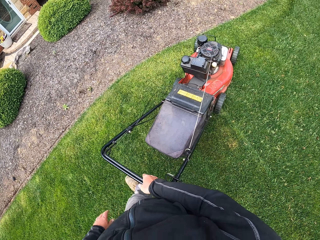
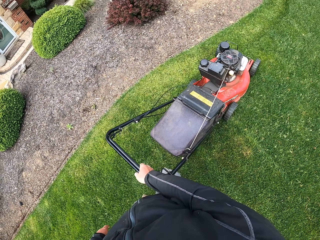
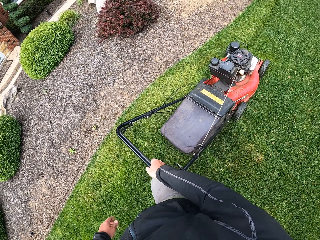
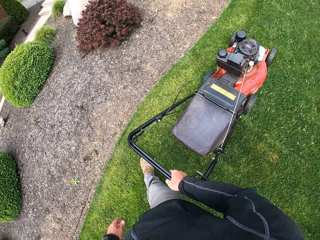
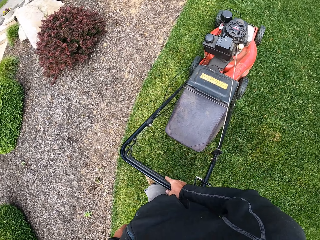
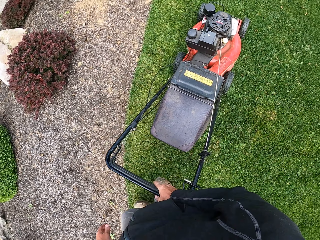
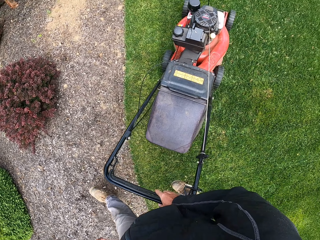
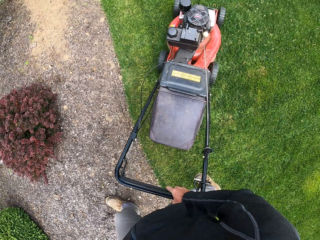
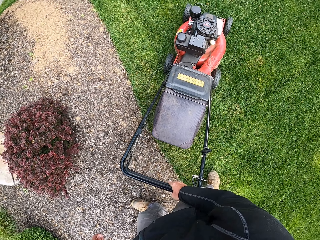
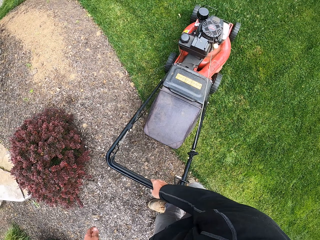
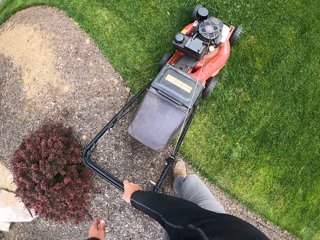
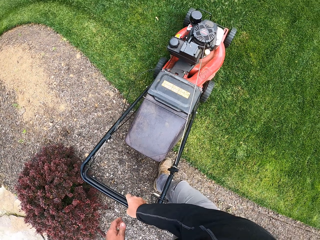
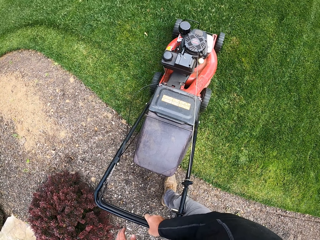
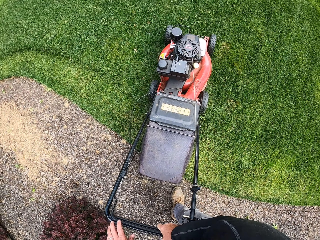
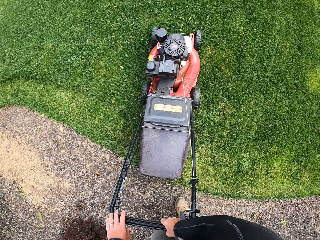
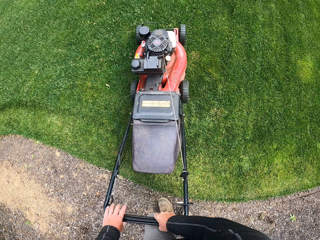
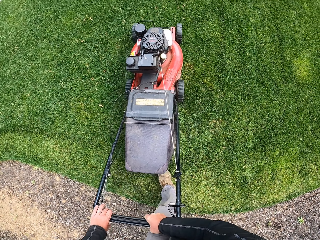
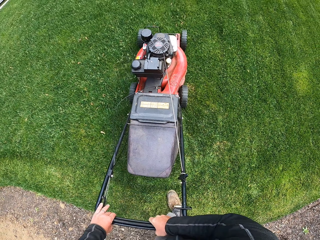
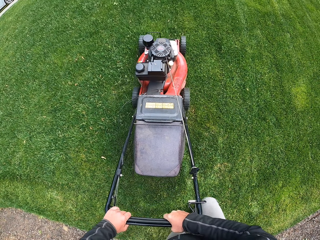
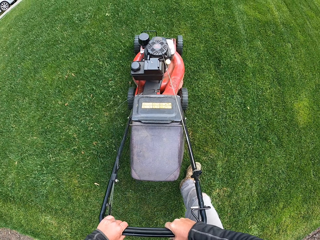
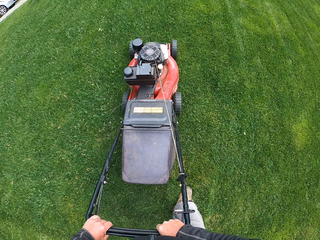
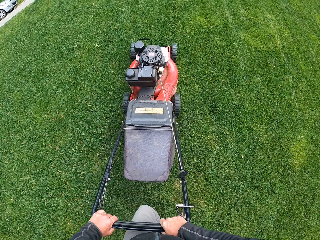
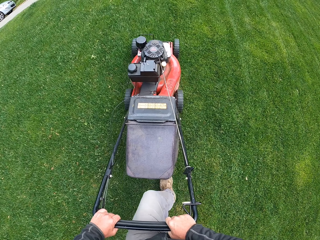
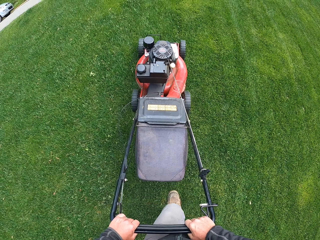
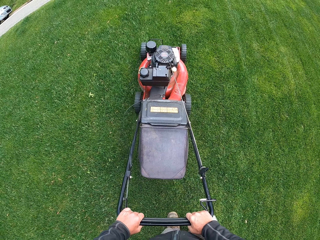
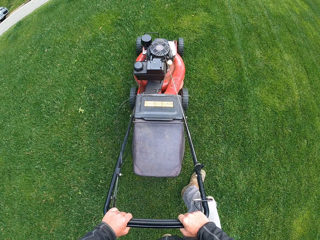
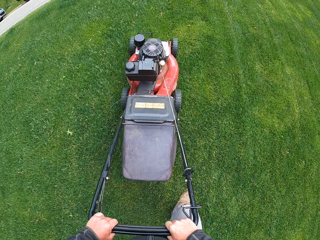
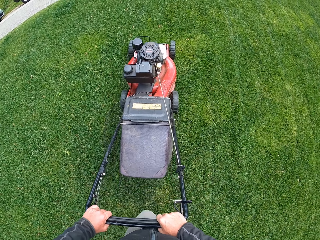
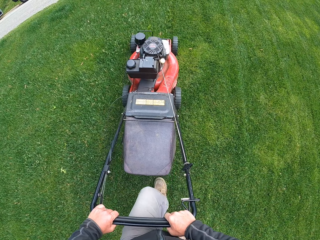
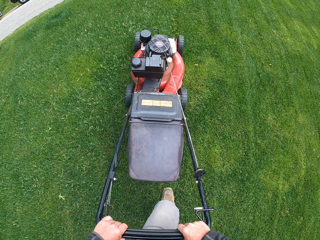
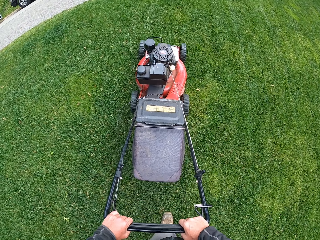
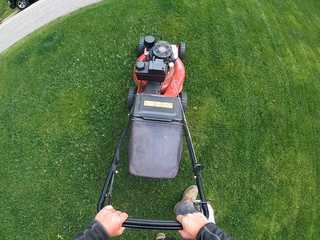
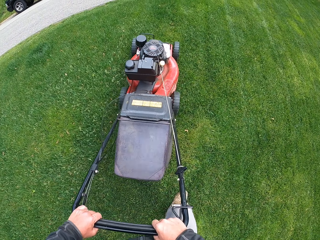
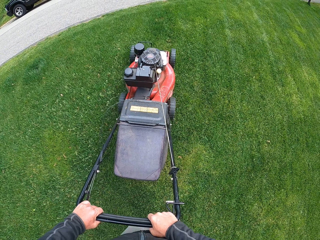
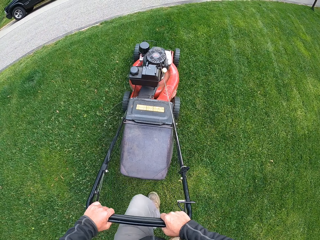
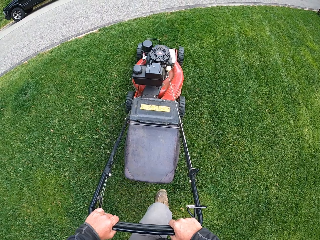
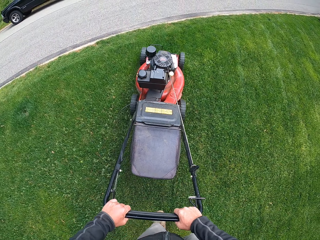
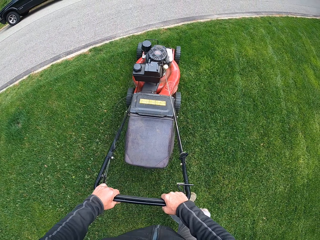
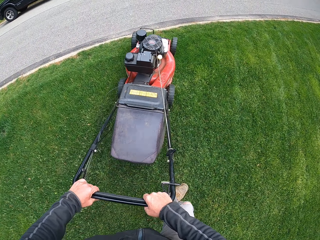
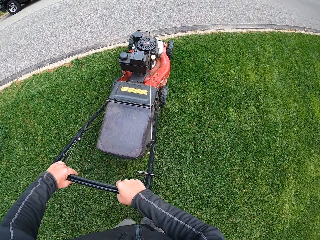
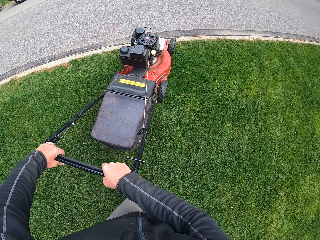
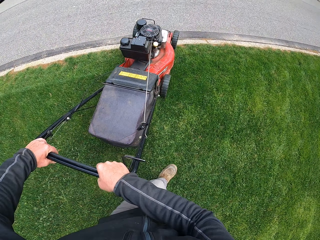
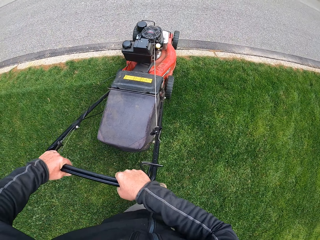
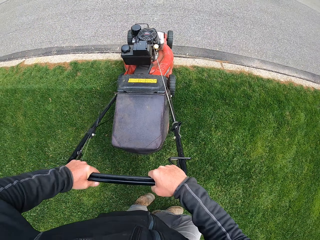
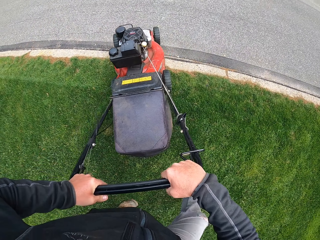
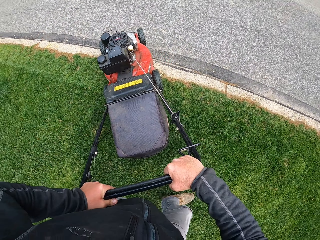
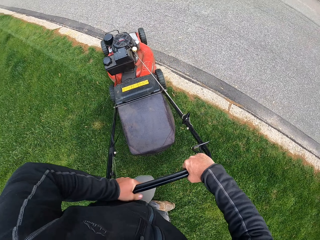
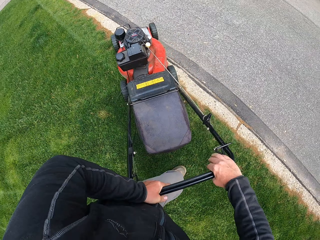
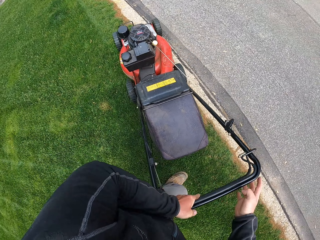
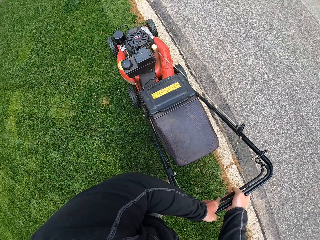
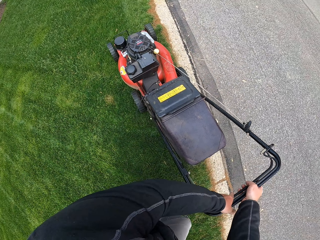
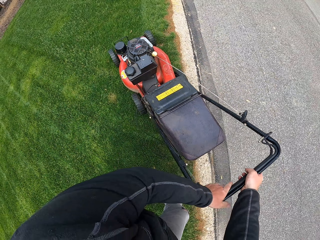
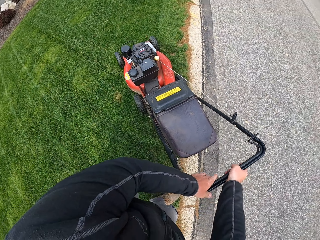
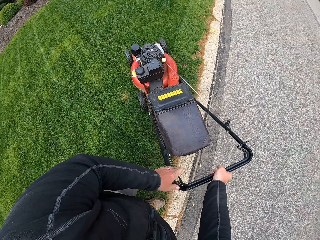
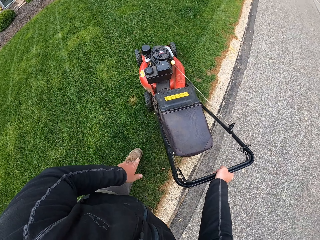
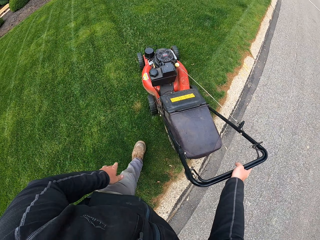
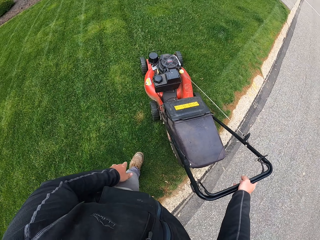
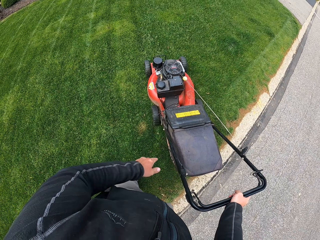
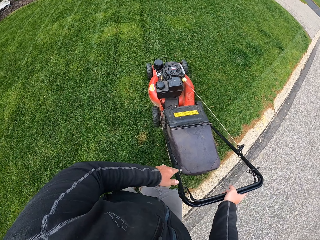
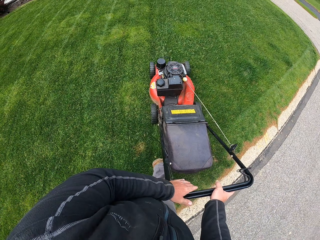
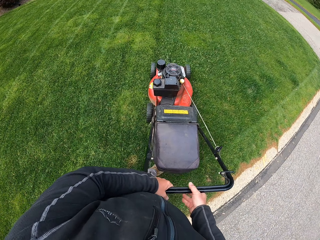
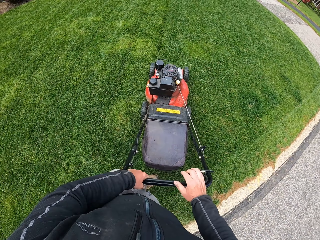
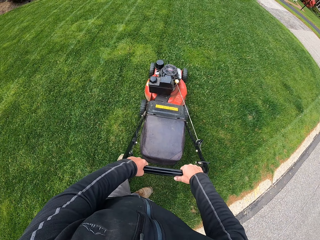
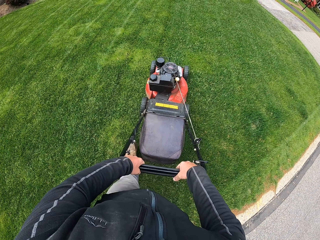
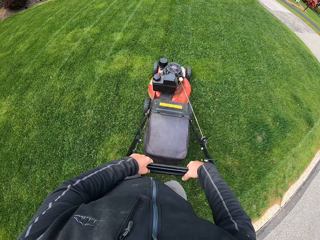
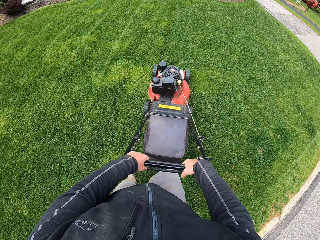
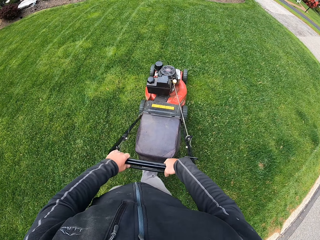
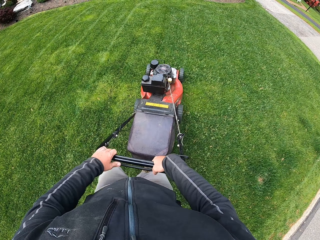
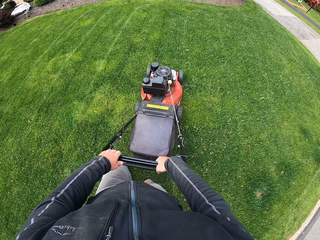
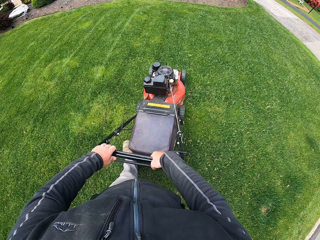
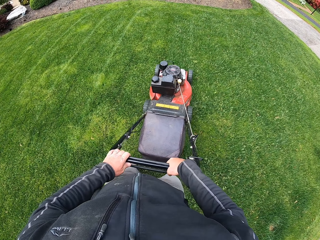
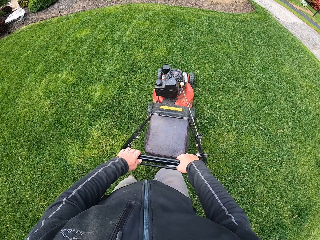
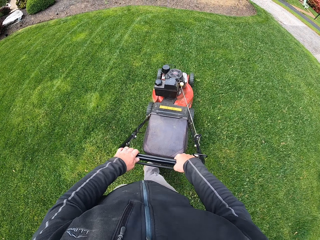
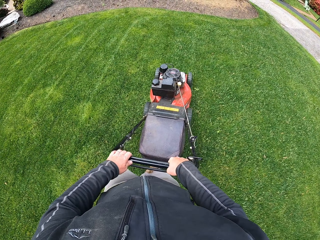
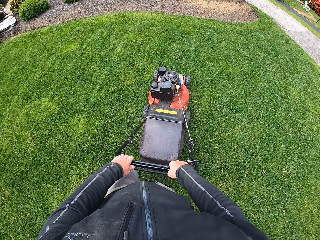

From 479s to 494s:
The camera wearer turns a lawn mower. They cut grass. They turn the lawn mower. They cut the grass.

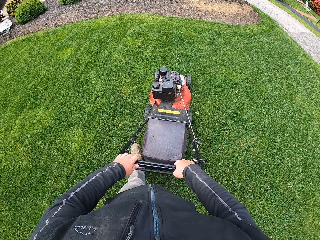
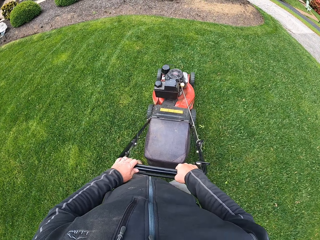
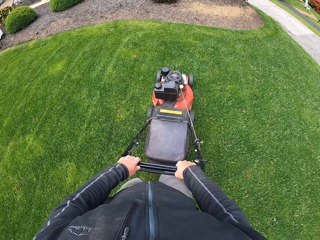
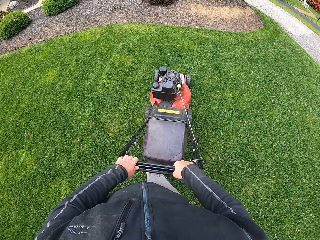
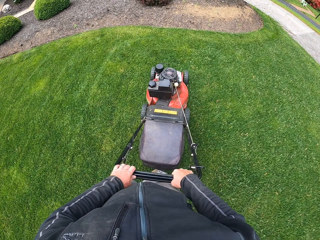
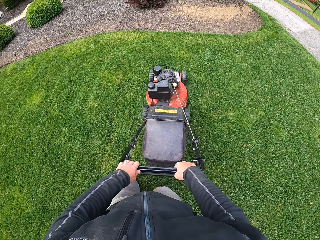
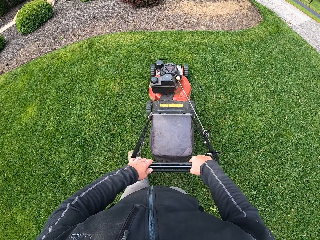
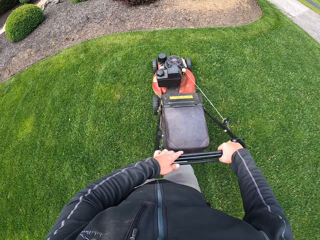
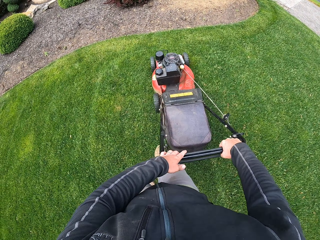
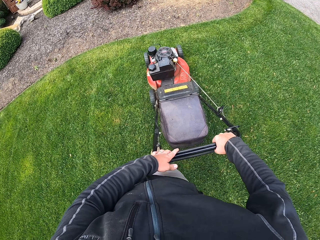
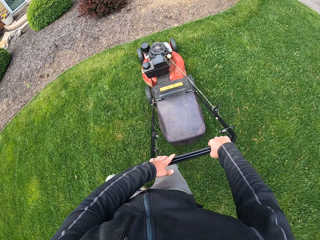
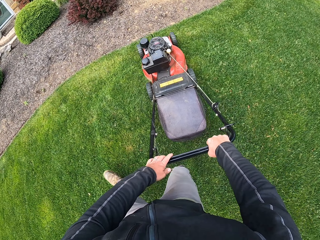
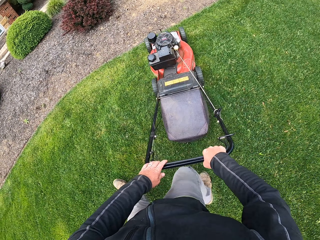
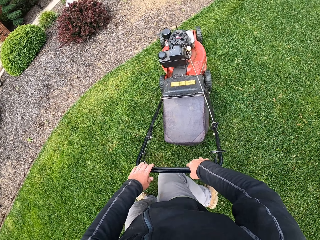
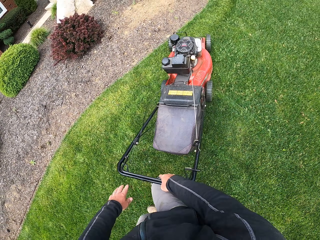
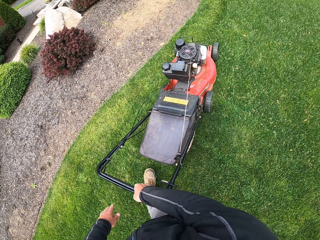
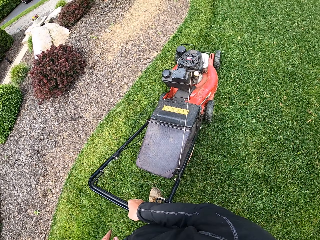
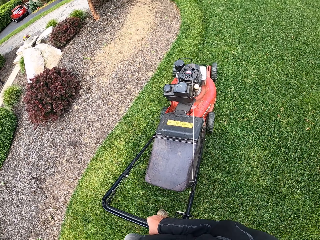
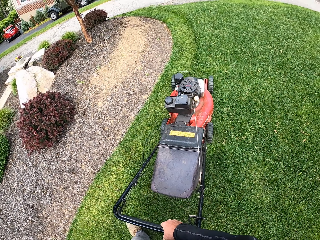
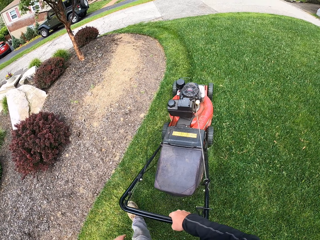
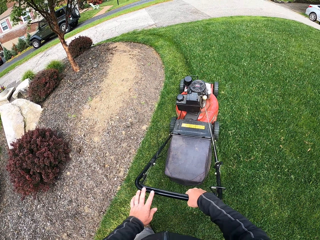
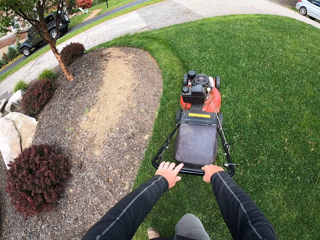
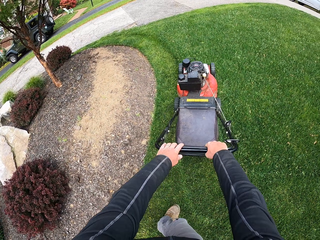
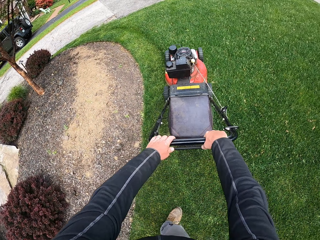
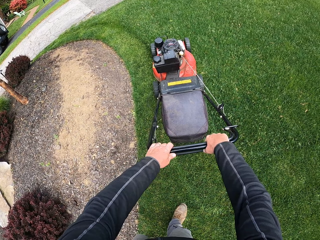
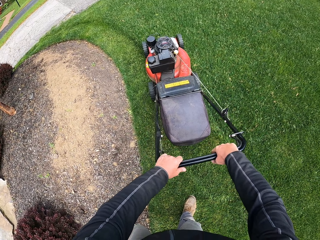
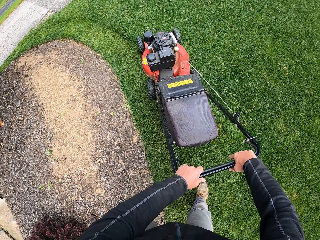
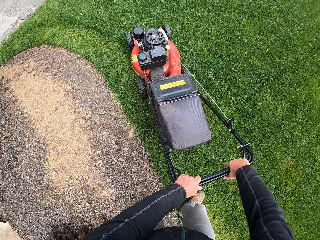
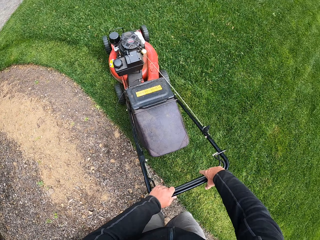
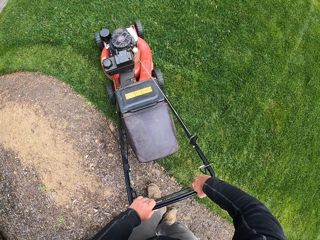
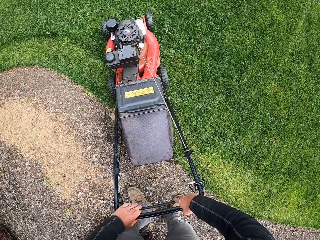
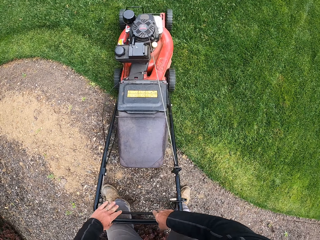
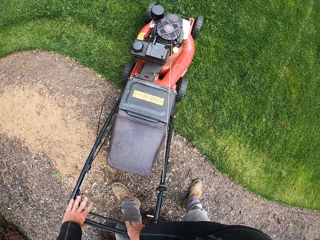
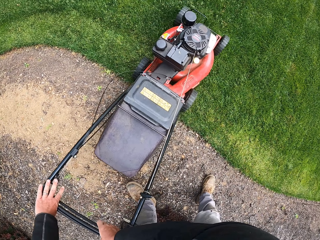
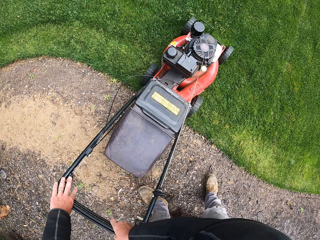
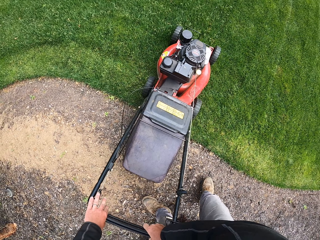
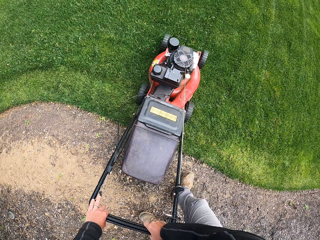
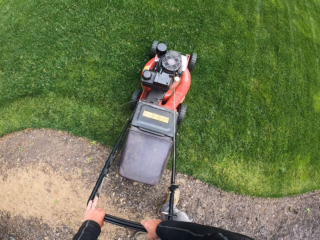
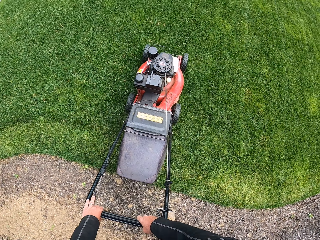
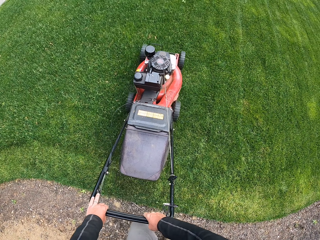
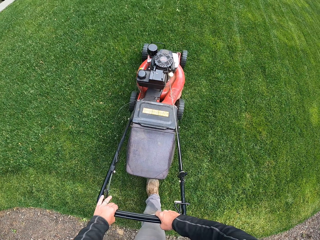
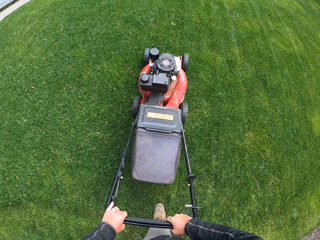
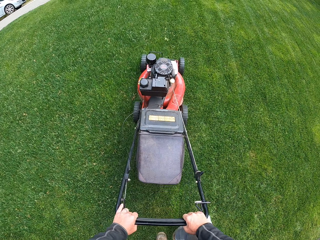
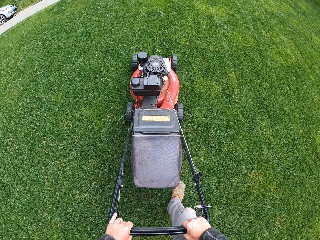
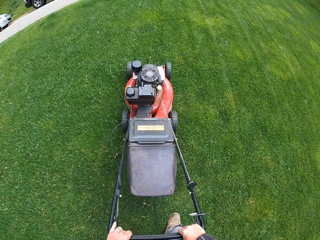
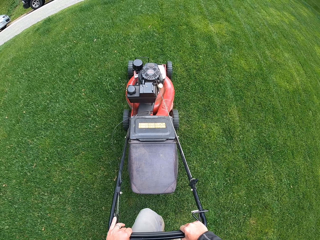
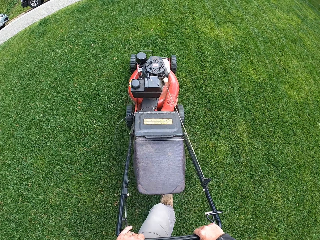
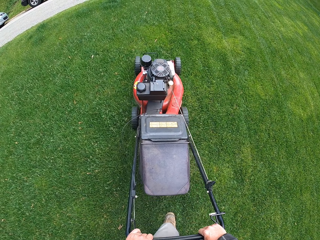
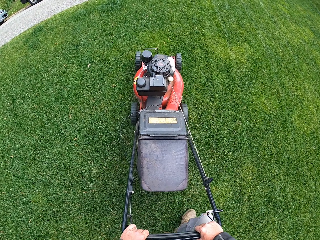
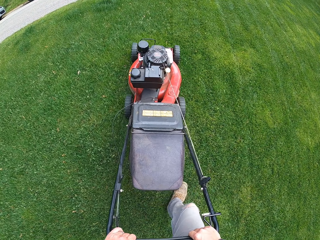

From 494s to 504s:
The camera wearer turns a lawn mower. They cut grass.
